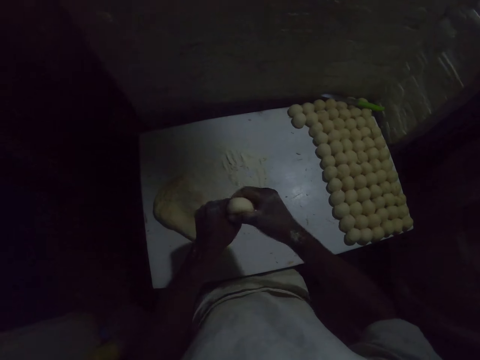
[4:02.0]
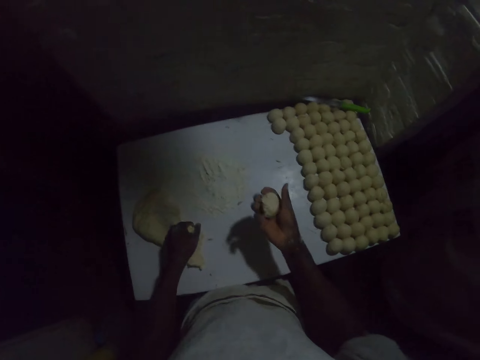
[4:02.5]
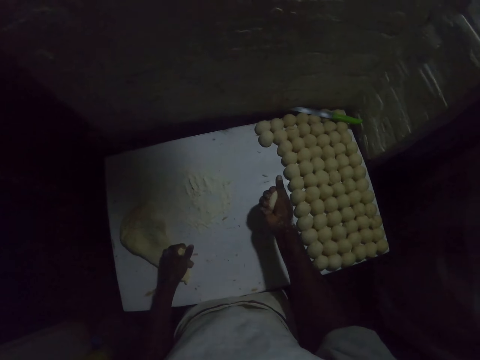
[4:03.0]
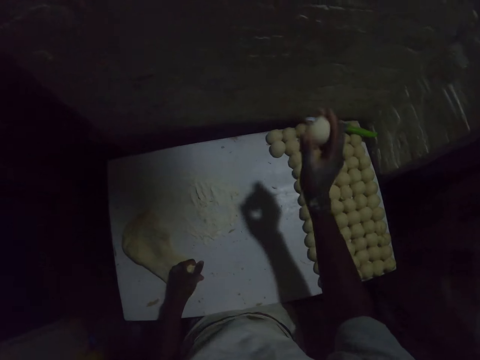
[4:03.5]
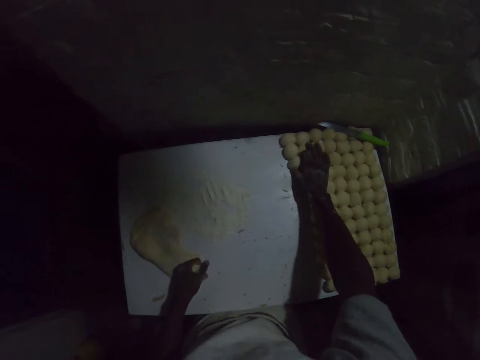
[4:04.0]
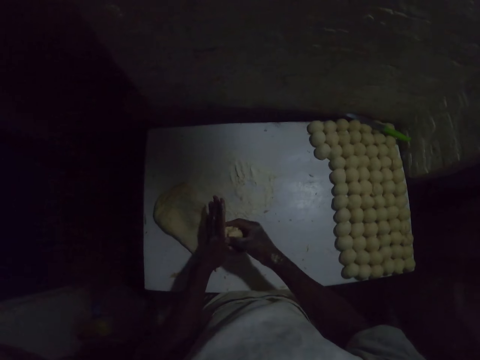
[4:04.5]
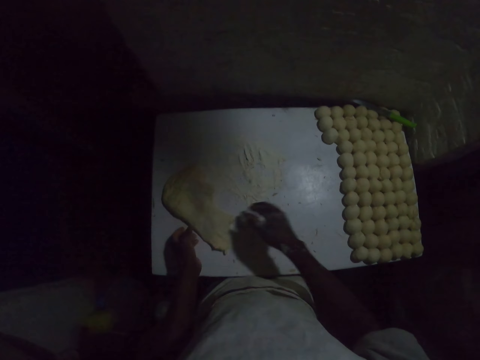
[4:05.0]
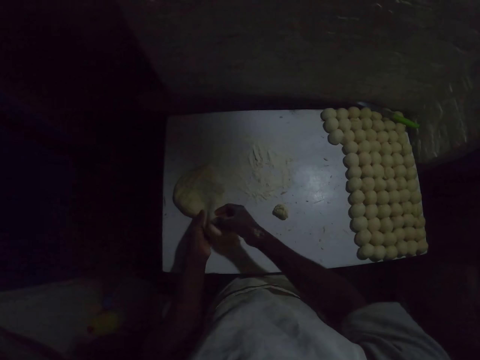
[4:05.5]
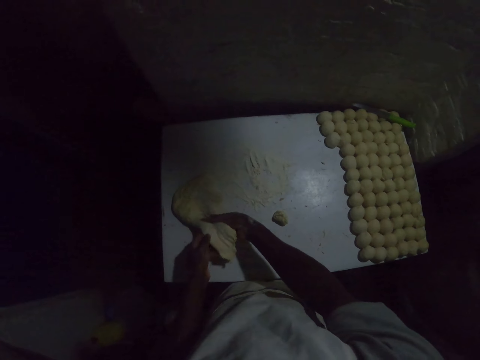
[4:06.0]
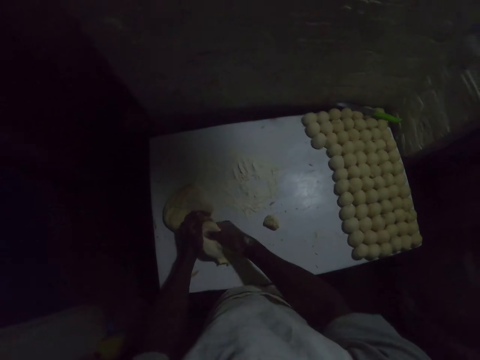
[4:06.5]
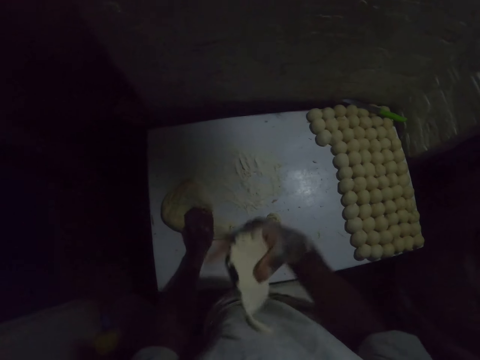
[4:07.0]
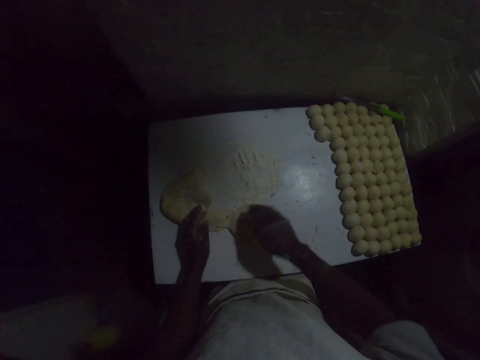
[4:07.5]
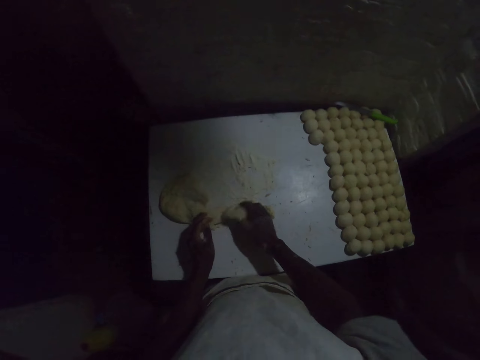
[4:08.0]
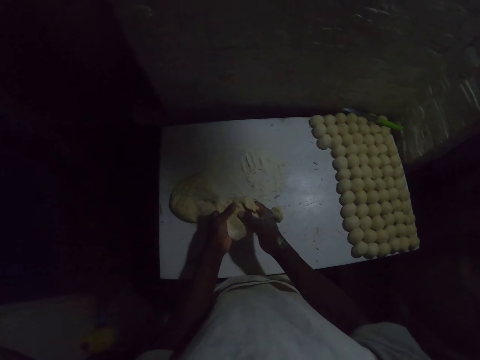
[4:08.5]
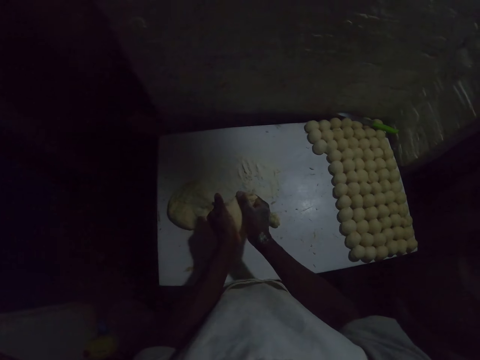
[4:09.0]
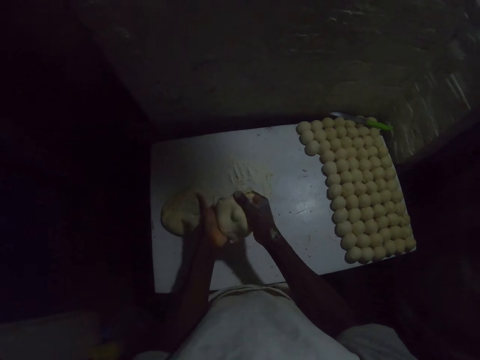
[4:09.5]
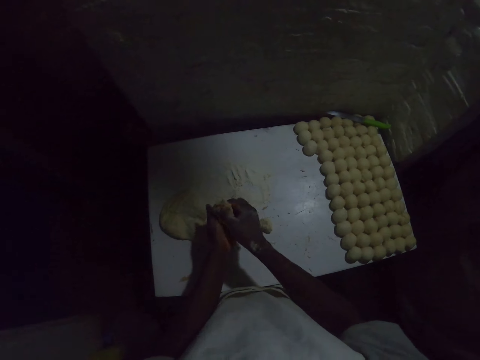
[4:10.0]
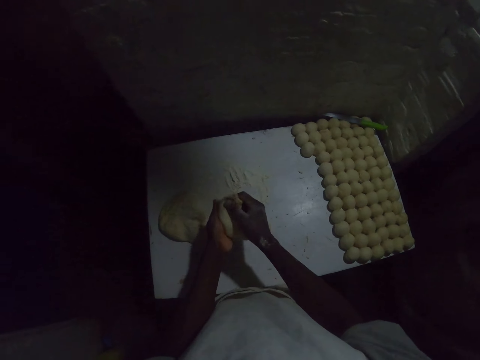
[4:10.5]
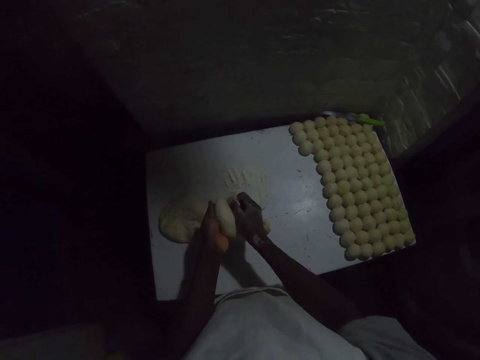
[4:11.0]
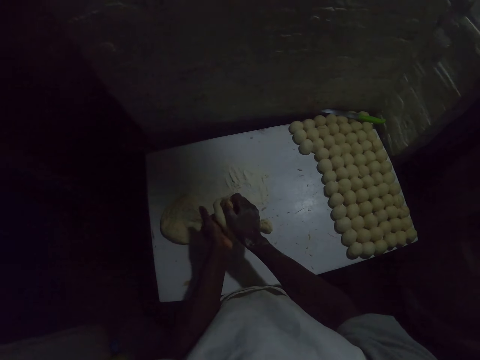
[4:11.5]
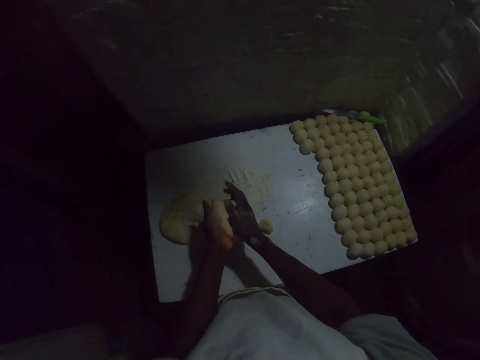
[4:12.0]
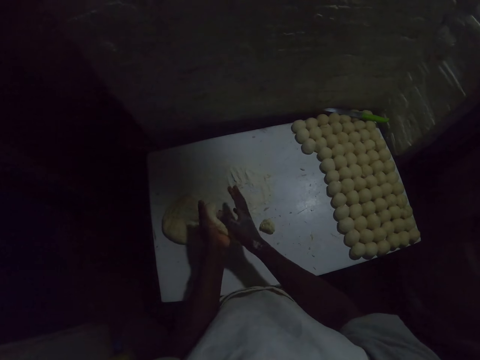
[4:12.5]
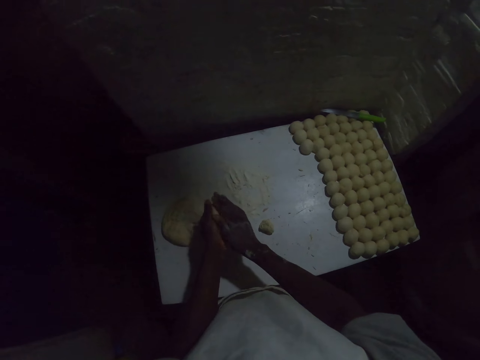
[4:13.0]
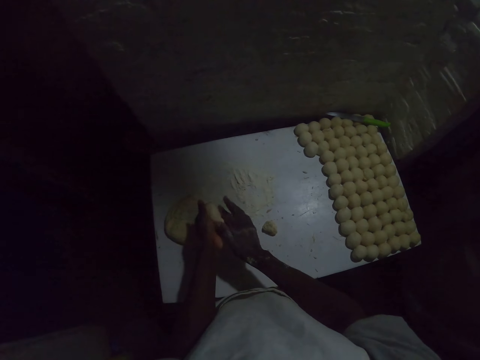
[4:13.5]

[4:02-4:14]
The camera wearer puts the dough on the table. He cuts the dough with both hands. He rolls the dough on his hands.

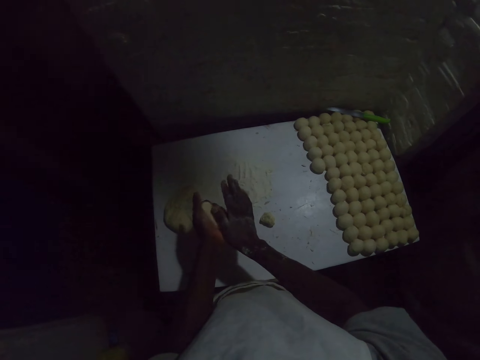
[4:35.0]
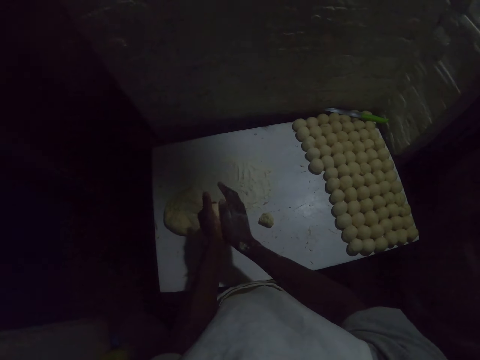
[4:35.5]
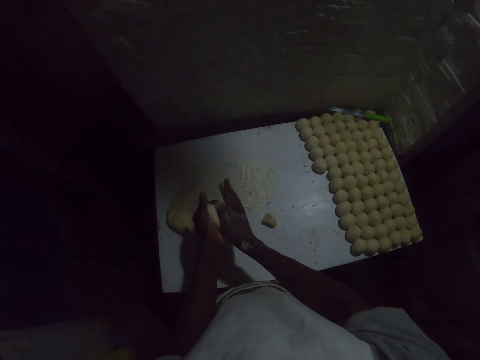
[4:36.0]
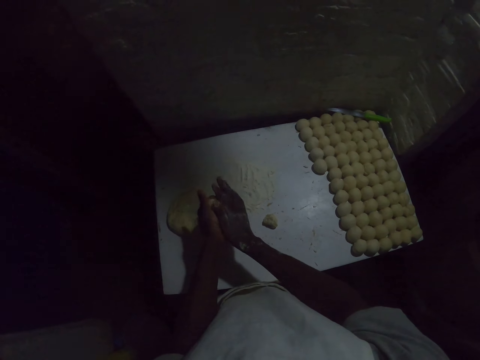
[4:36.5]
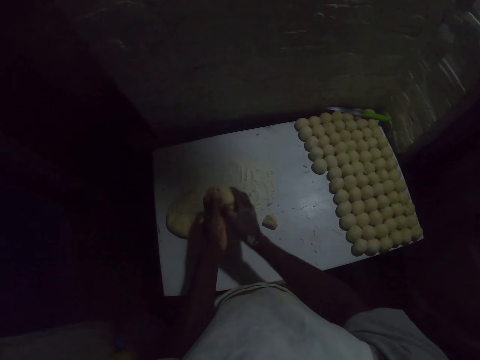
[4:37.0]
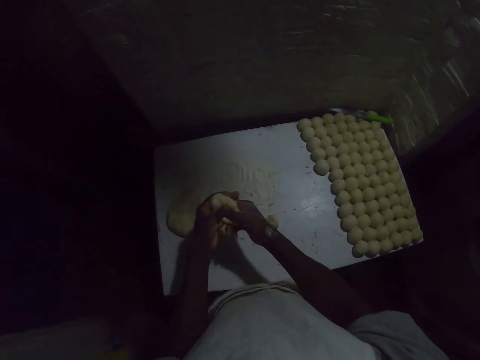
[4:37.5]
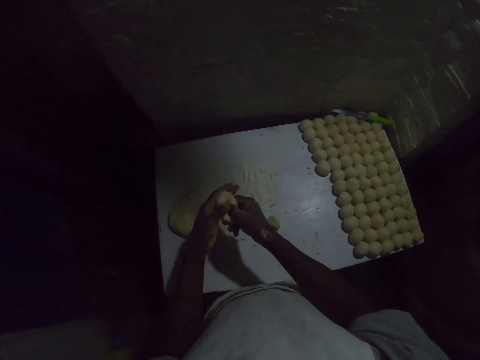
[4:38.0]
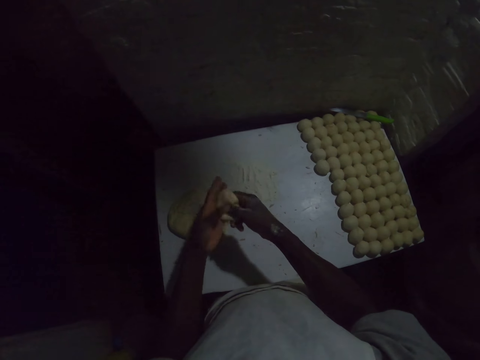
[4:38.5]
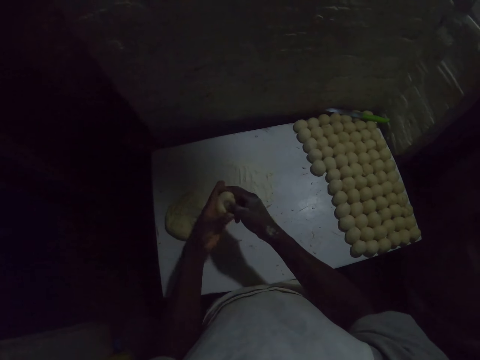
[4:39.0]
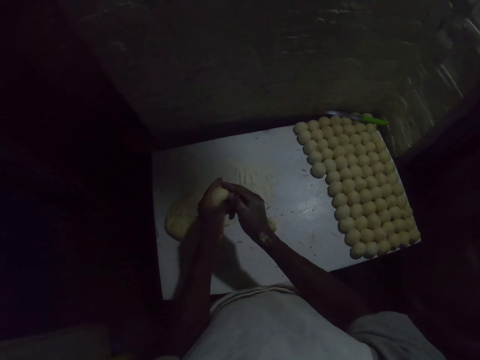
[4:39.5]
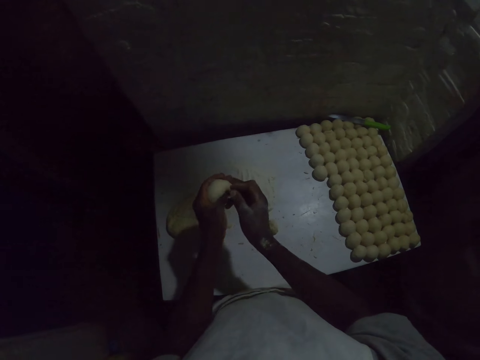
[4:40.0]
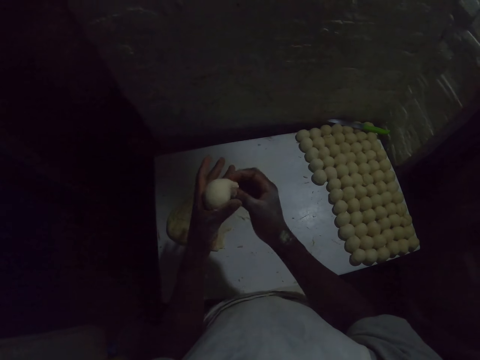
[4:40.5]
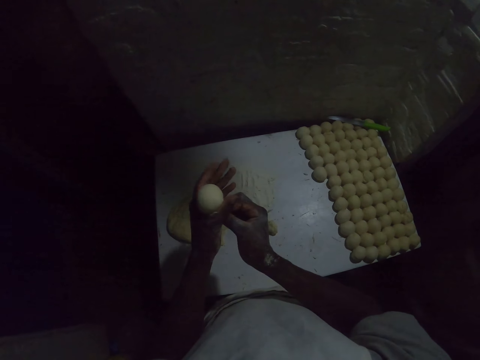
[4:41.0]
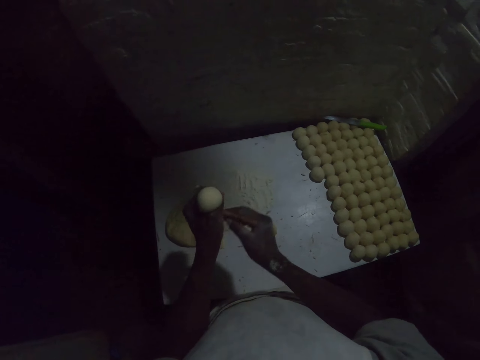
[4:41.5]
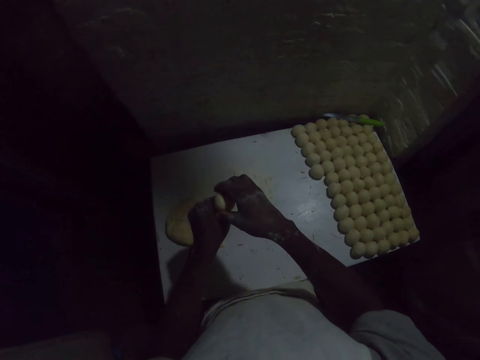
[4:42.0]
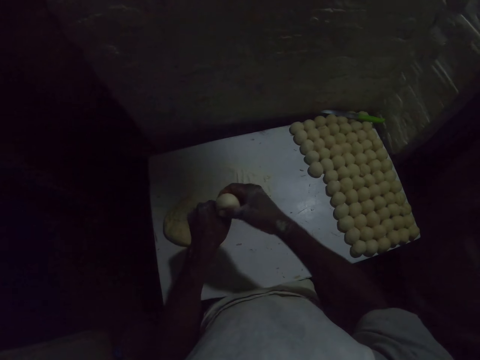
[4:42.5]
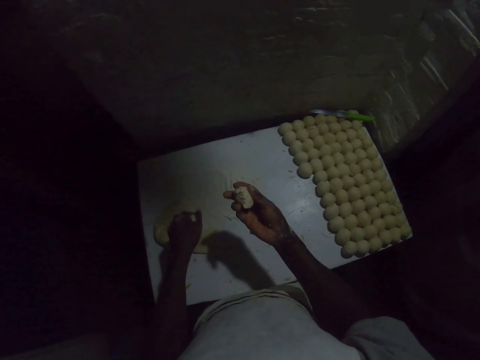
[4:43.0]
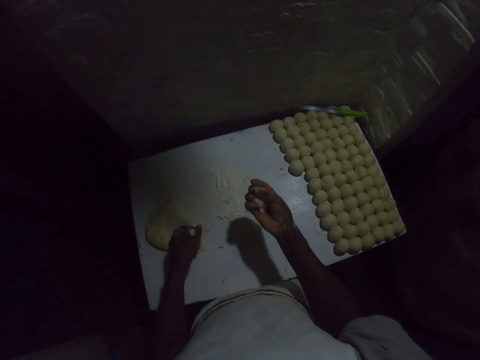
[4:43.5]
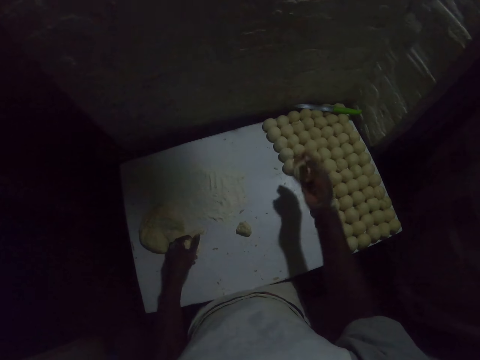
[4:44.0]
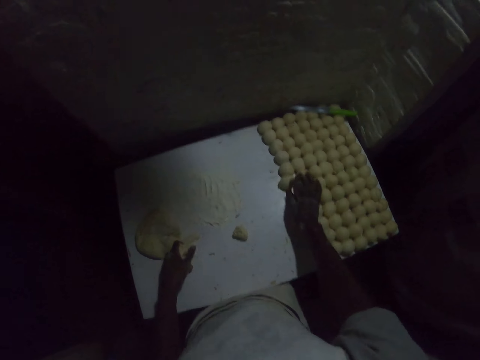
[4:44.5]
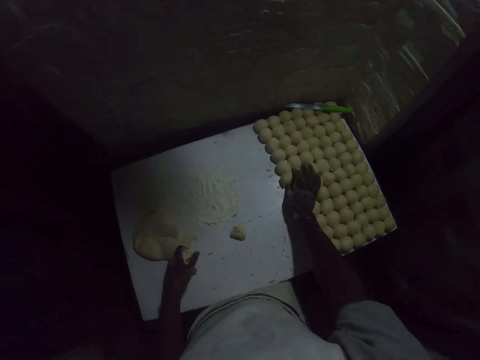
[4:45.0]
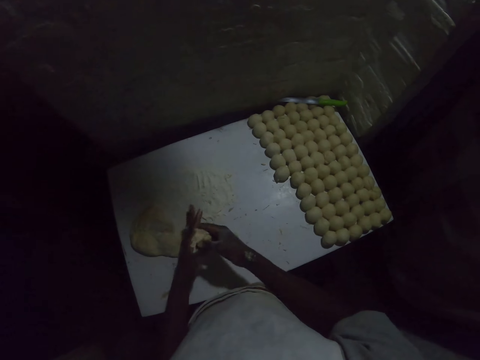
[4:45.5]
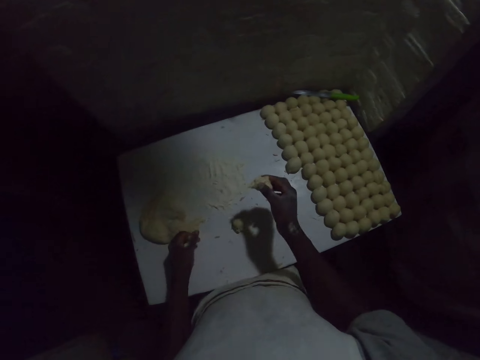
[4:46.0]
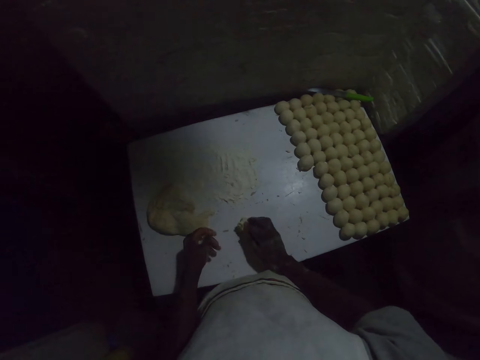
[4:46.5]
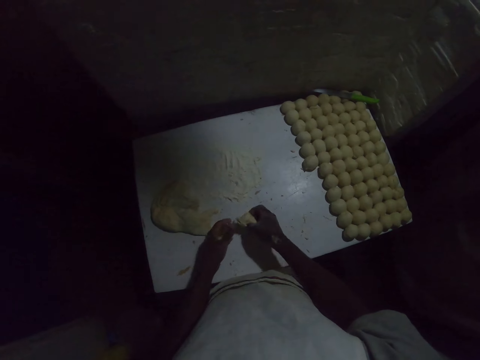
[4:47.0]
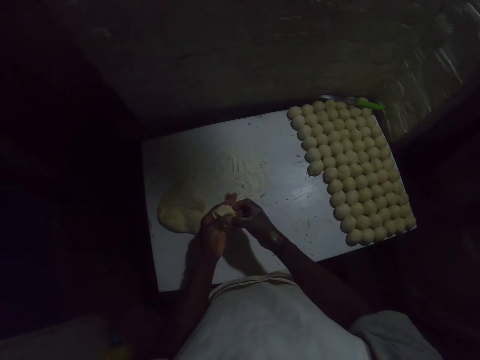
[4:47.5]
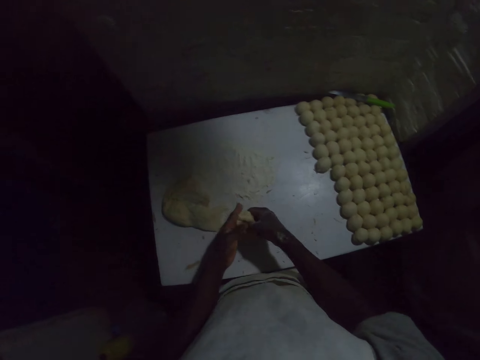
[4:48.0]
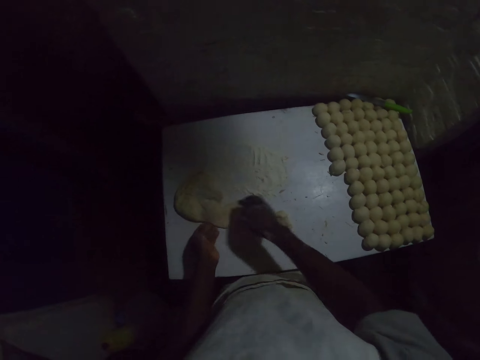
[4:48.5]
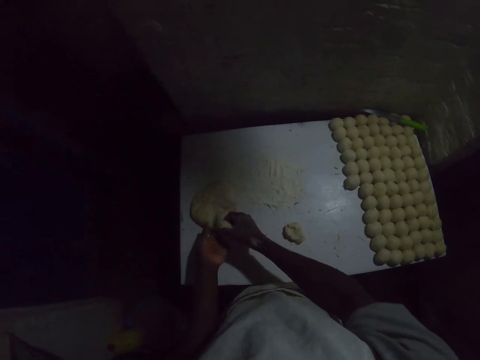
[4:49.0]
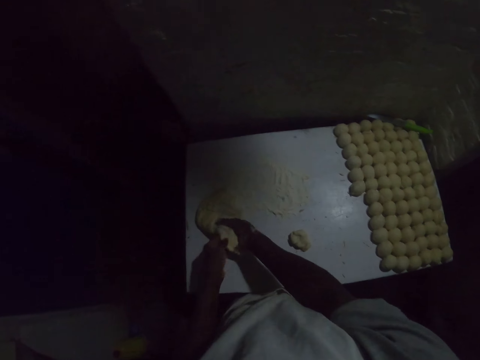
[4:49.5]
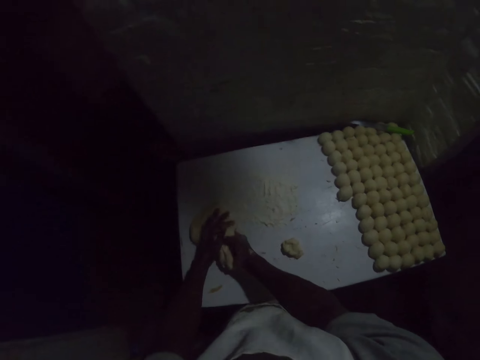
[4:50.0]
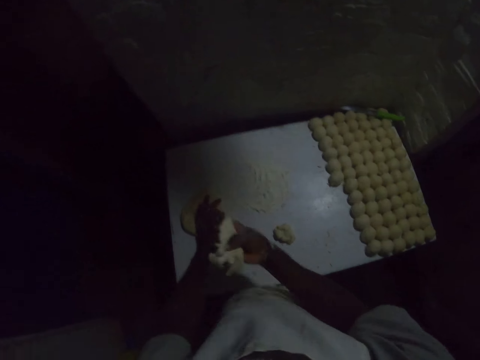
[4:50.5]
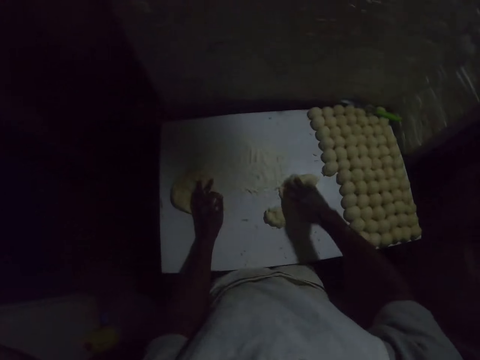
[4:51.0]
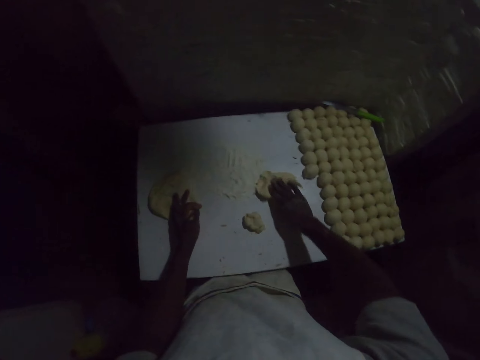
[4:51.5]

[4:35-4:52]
The camera wearer rolls the dough on his hands. He makes a ball from the dough. He puts the dough on the table. He prepares the dough. He puts the dough on the table. He cuts the dough. He prepares the dough. He cuts the dough again.
